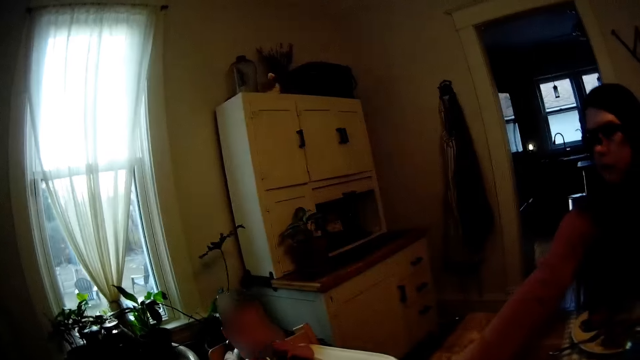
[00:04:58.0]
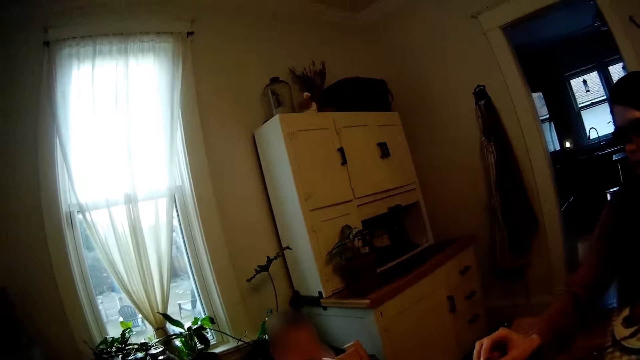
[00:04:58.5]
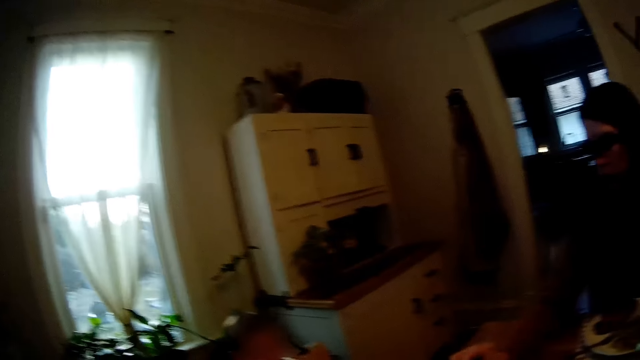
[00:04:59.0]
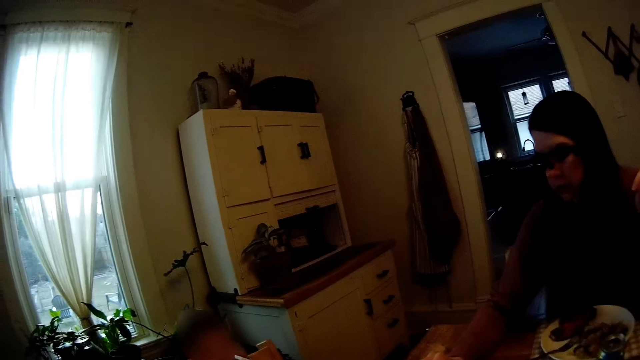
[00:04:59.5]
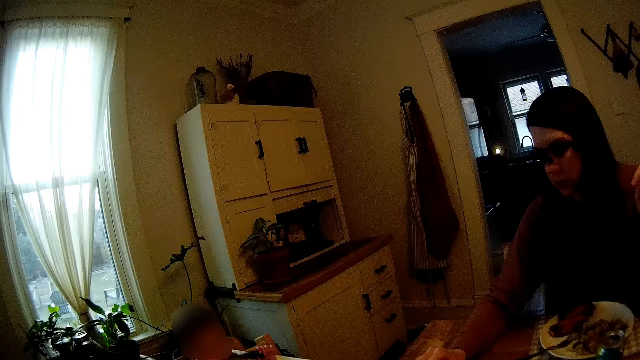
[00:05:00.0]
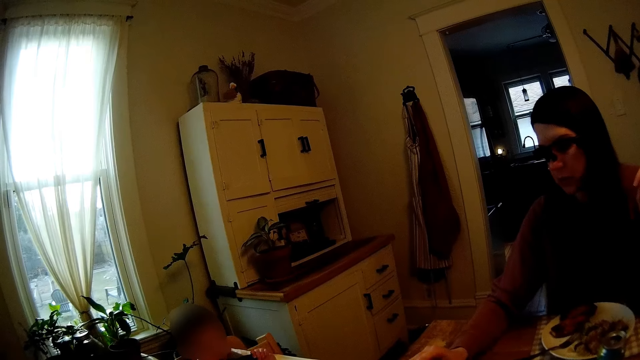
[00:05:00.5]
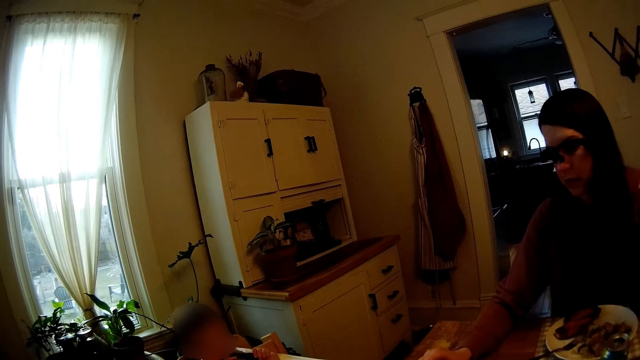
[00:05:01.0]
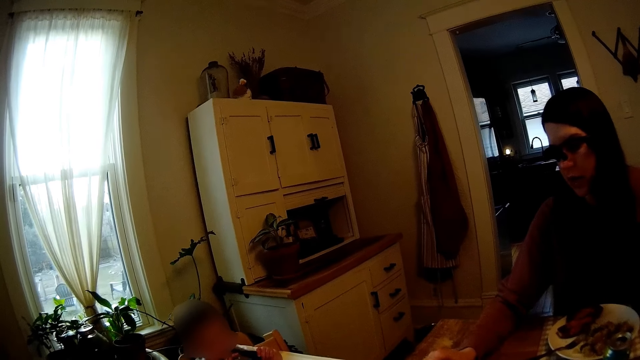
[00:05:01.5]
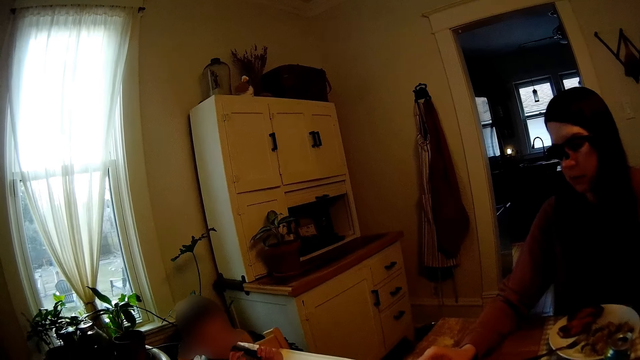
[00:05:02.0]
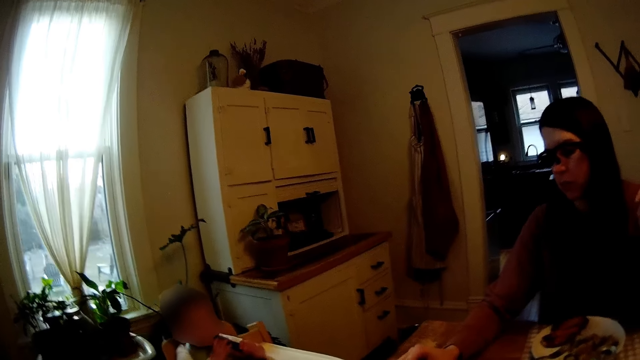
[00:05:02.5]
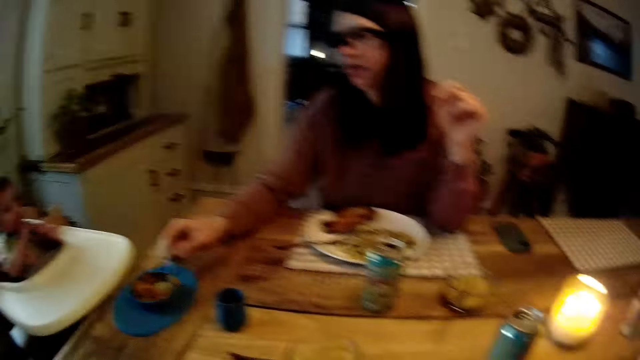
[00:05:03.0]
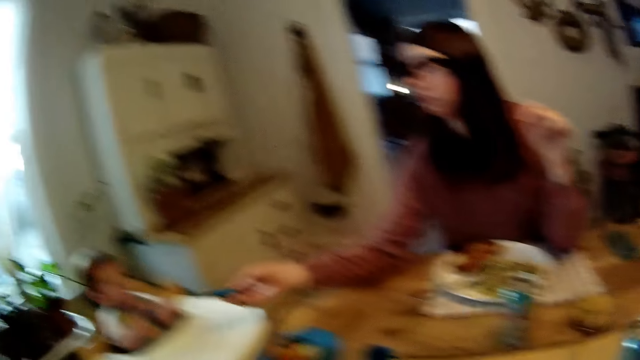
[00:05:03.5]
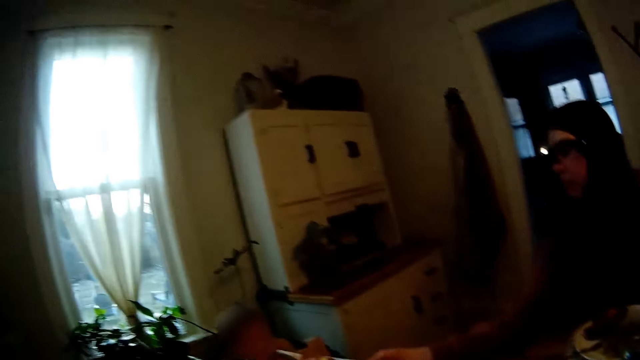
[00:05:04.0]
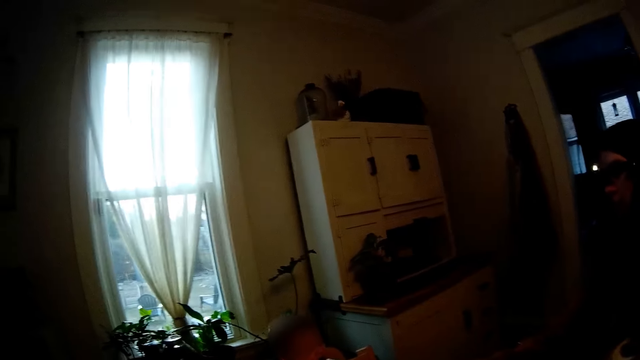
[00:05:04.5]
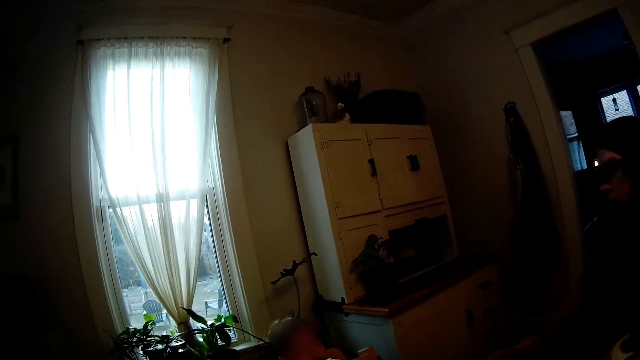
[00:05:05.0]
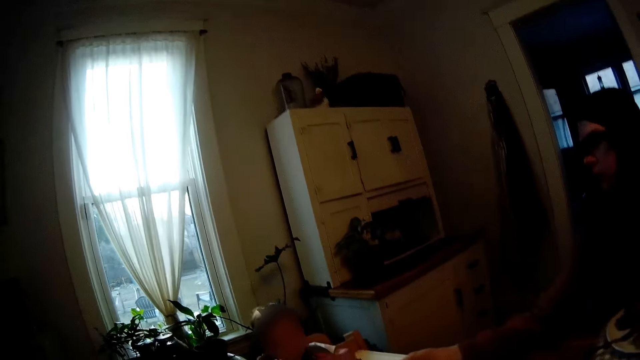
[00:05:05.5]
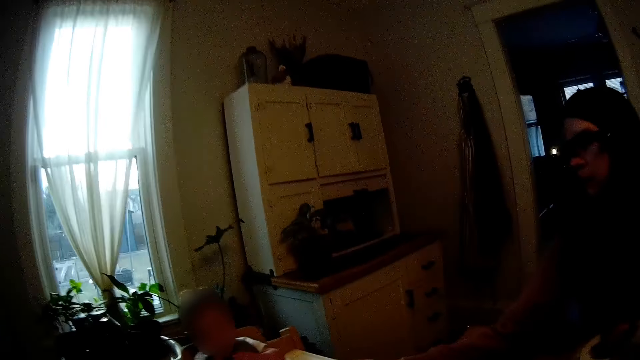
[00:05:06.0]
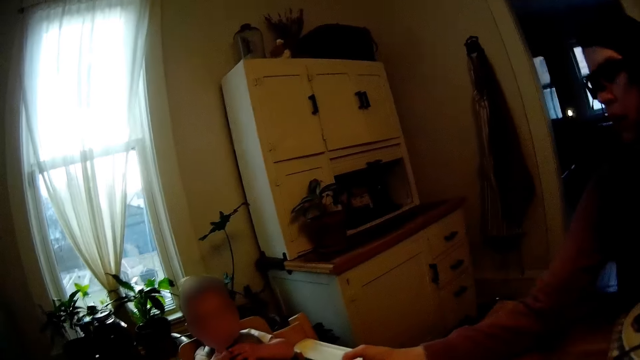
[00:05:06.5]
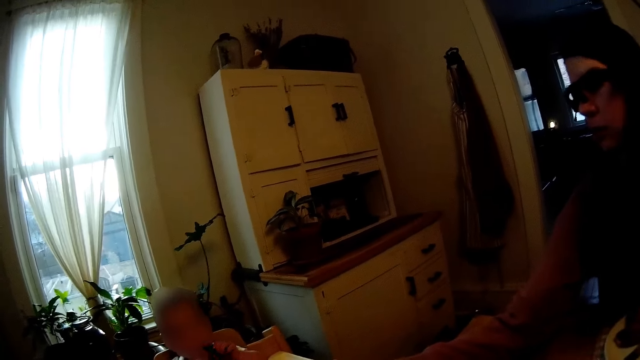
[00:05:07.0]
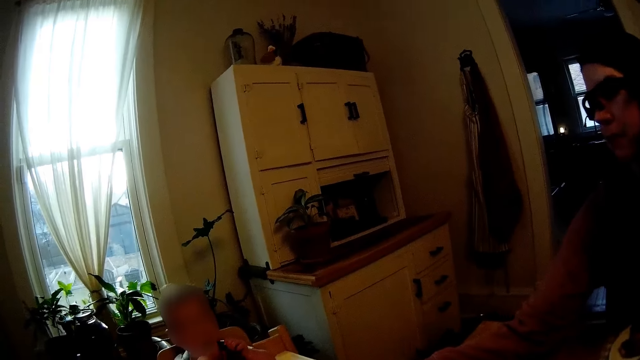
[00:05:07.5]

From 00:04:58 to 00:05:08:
The woman speaks to a child. The woman picks food from a plate on the dining table with a baby feeding spoon in her right hand.

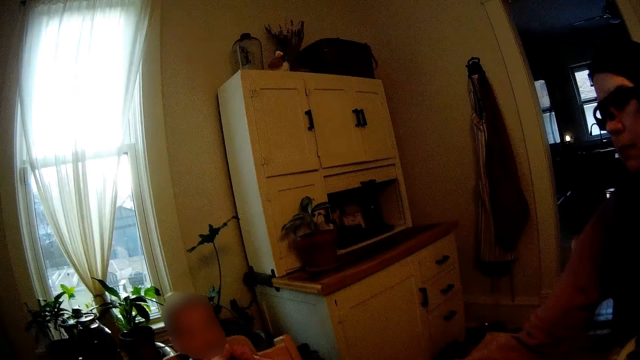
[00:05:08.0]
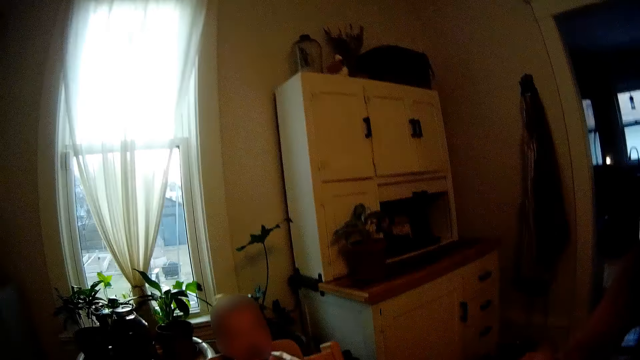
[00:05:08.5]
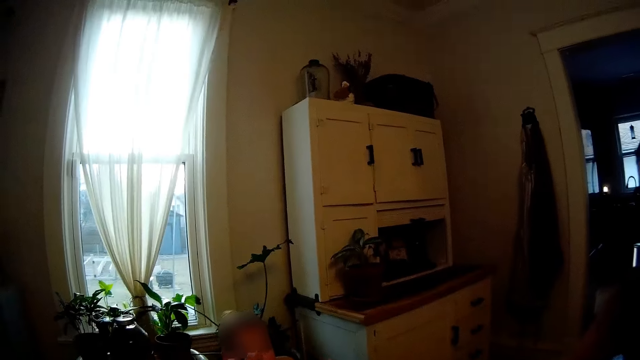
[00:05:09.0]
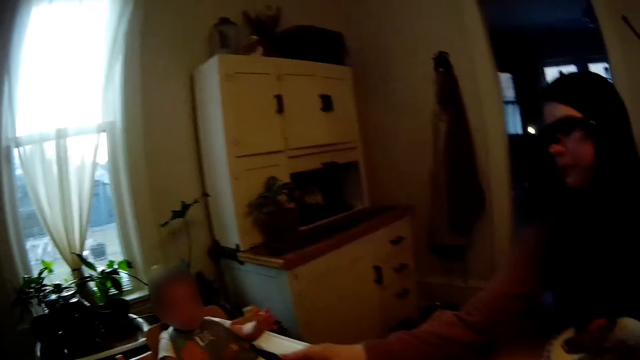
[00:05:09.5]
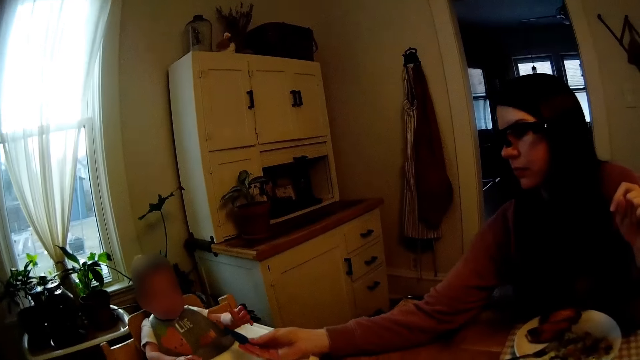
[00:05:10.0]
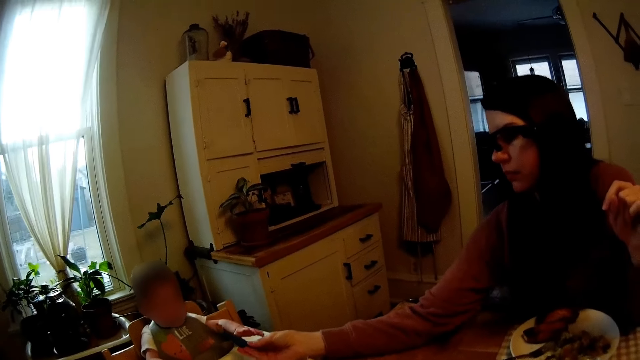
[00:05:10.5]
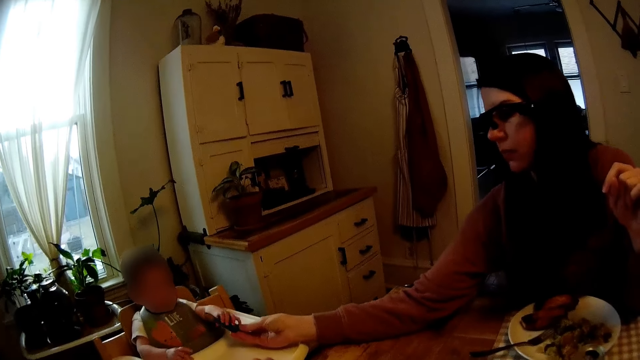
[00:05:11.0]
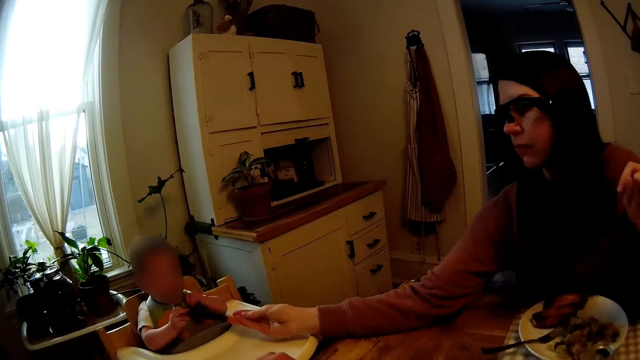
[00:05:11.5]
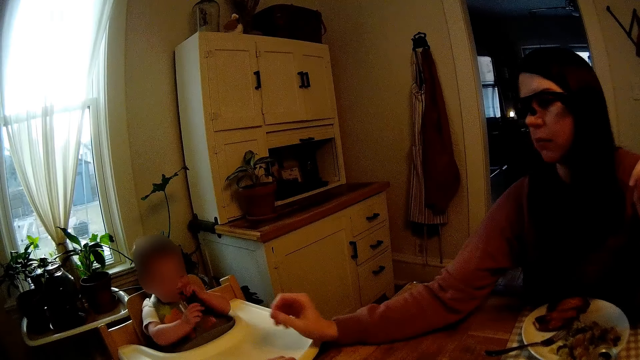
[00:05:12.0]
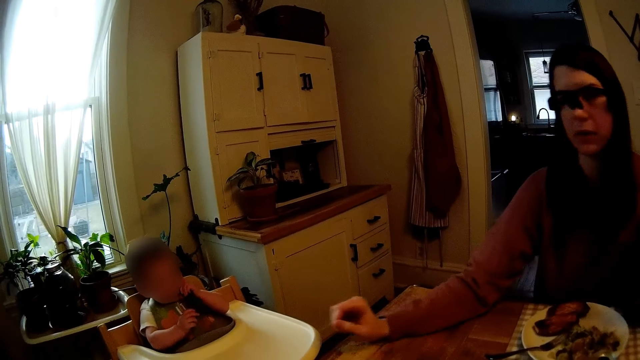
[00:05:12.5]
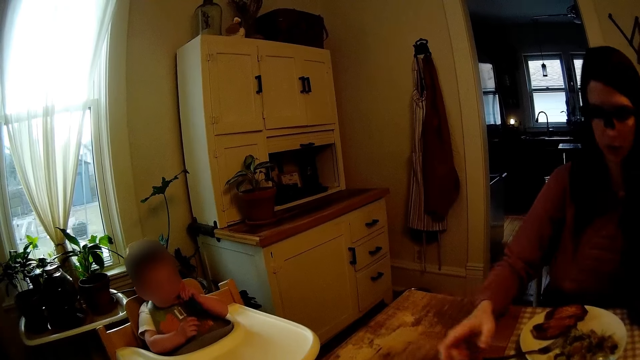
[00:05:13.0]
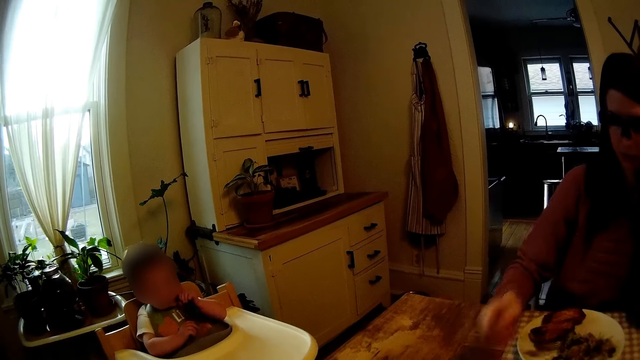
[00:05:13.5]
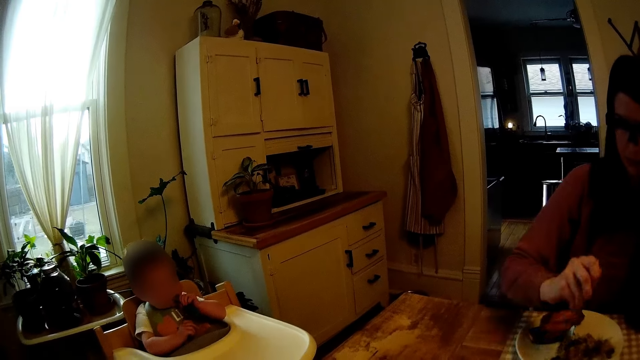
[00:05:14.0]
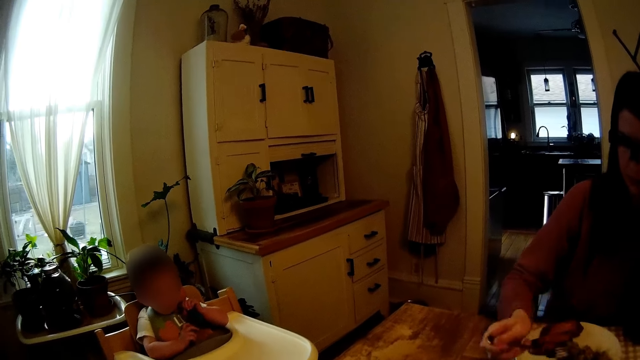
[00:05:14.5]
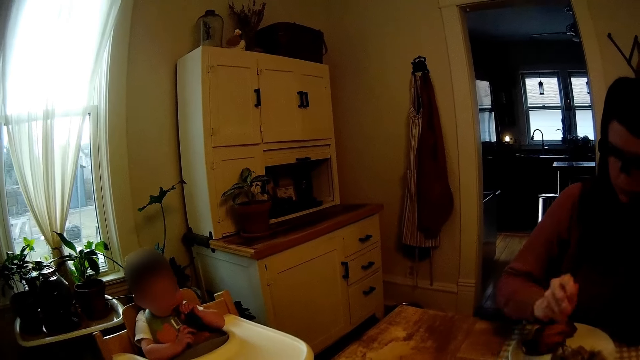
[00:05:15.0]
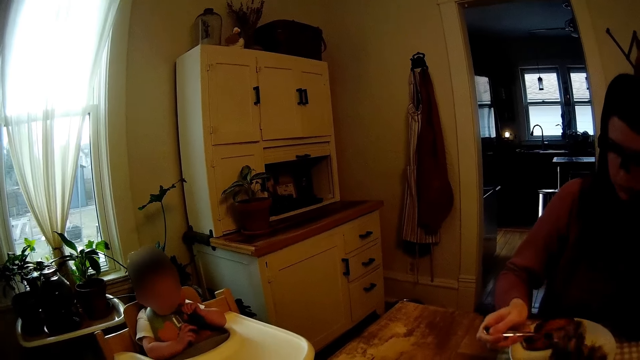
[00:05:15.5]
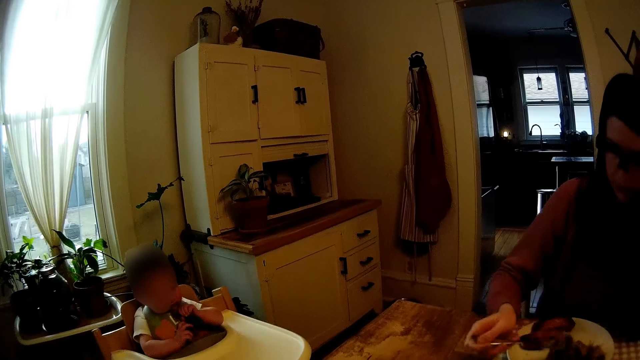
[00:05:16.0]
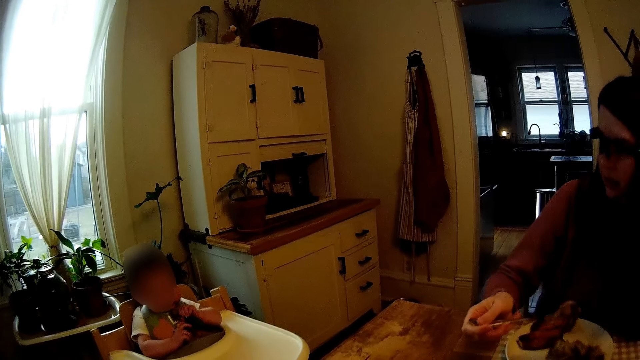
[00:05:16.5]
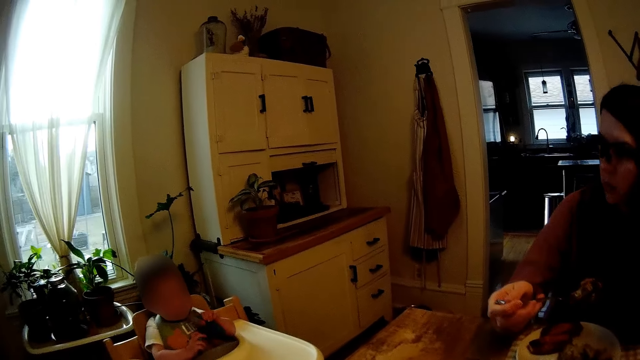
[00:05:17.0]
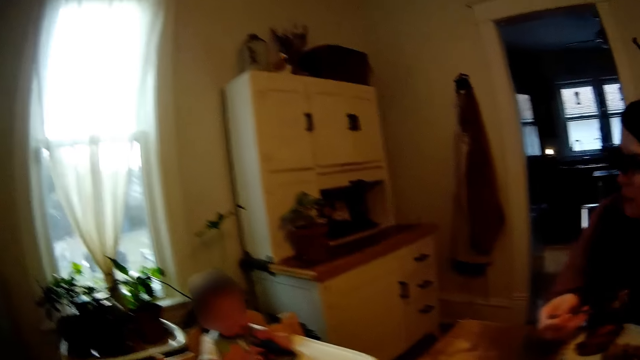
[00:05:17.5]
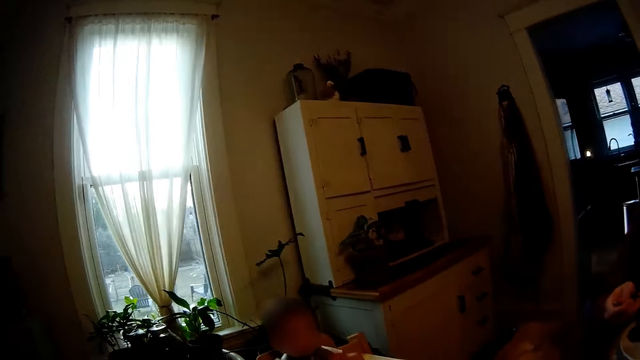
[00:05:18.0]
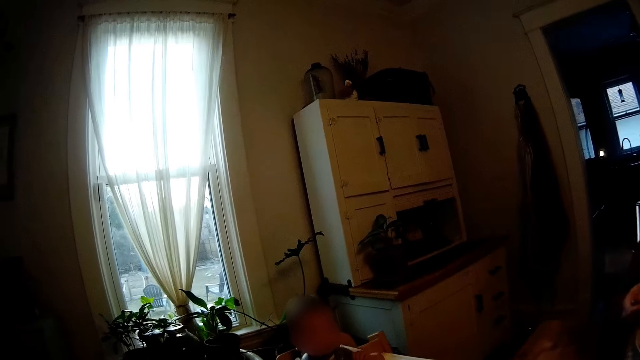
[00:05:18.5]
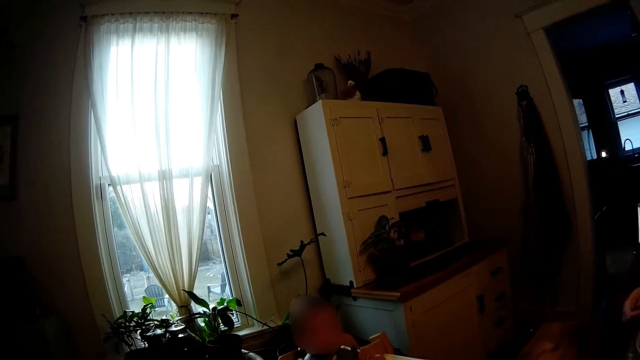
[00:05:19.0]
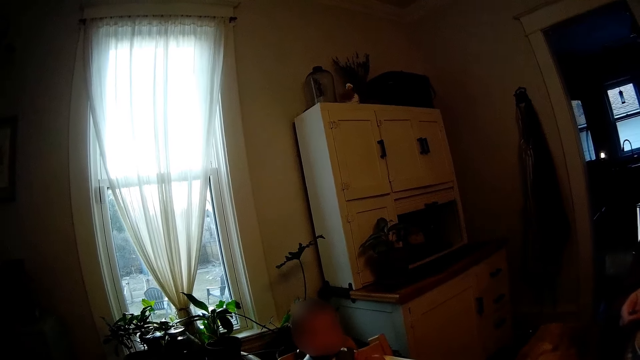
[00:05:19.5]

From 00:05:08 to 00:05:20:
The woman stretches the baby feeding spoon towards the child. The woman touches the child. The child picks up the baby feeding spoon with her left hand and puts the baby feeding spoon into her mouth with her left hand. The woman interacts with the camera wearer. The woman holds the fork on her plate with her right hand. The woman eats with the fork.
